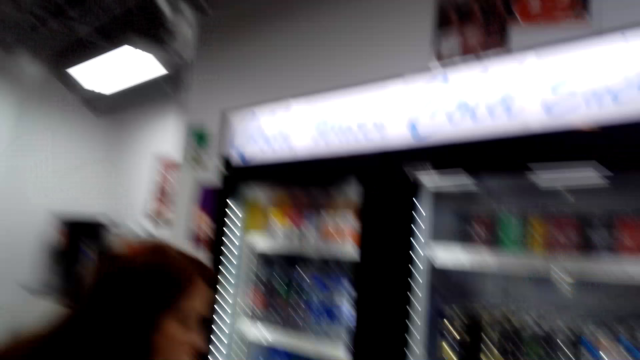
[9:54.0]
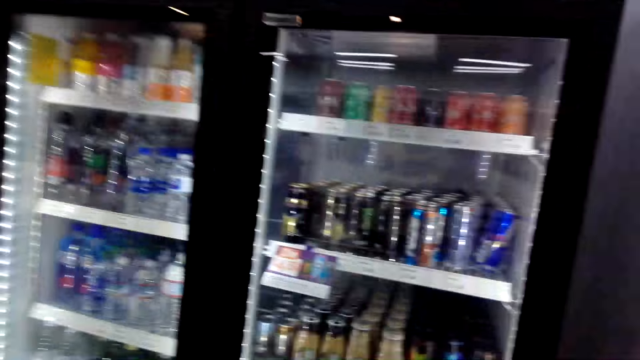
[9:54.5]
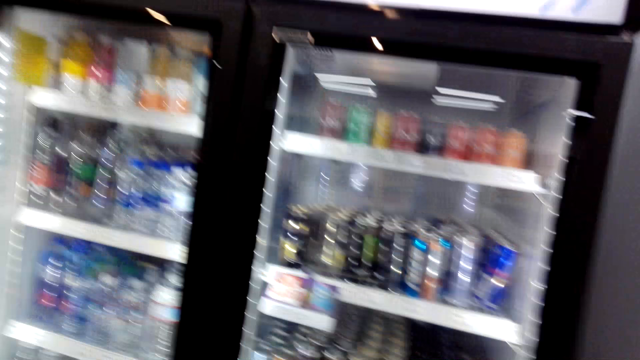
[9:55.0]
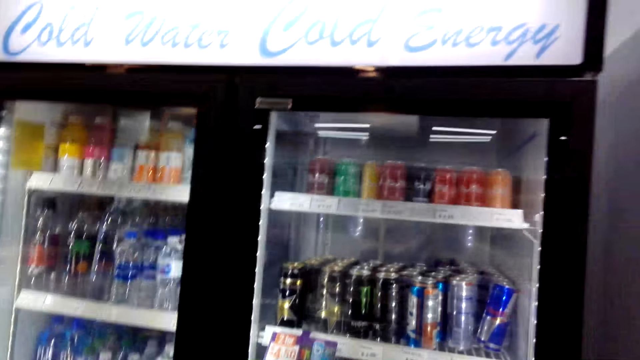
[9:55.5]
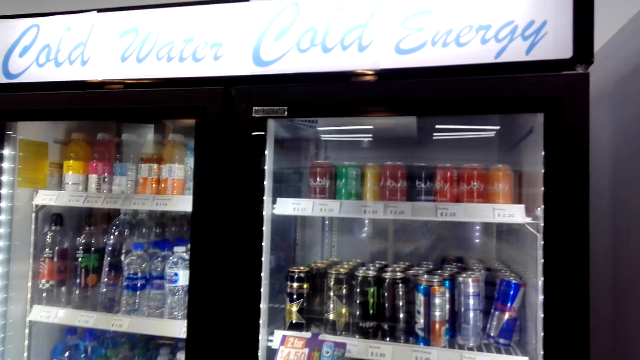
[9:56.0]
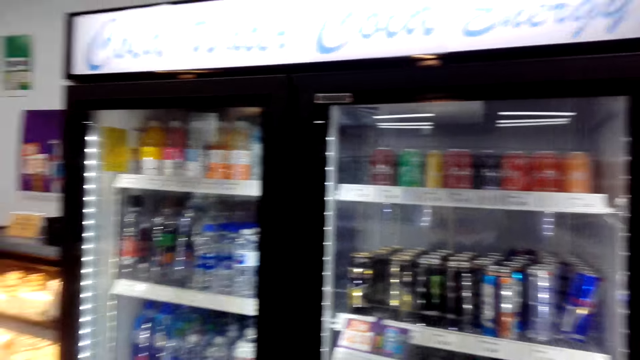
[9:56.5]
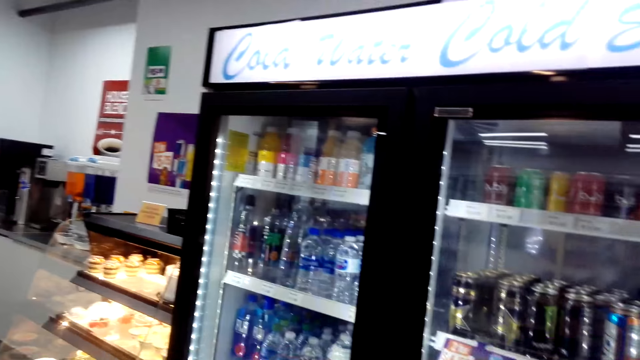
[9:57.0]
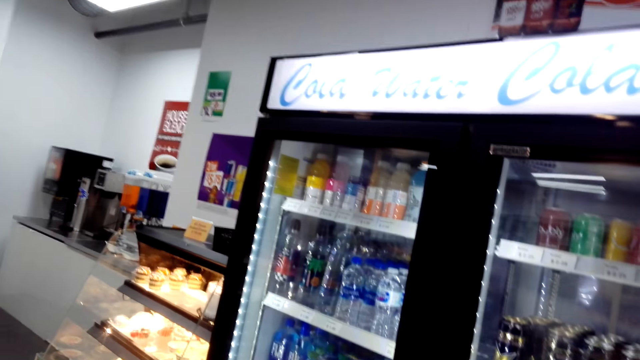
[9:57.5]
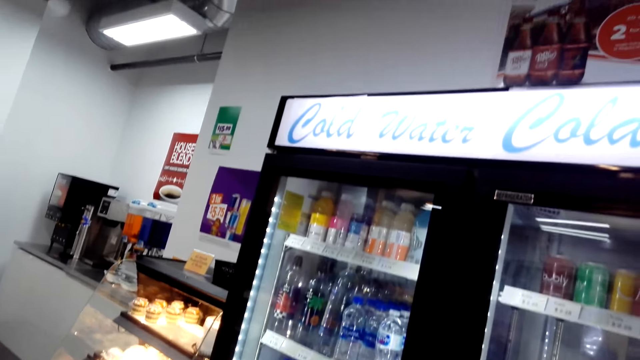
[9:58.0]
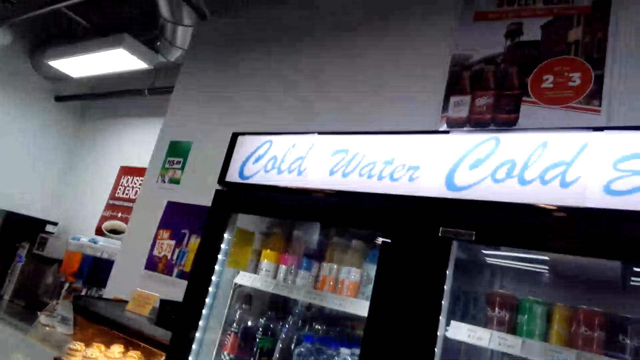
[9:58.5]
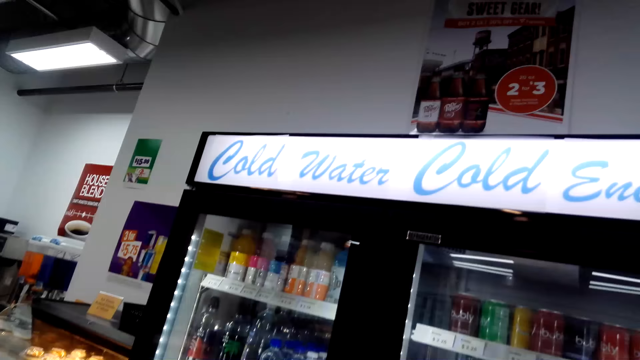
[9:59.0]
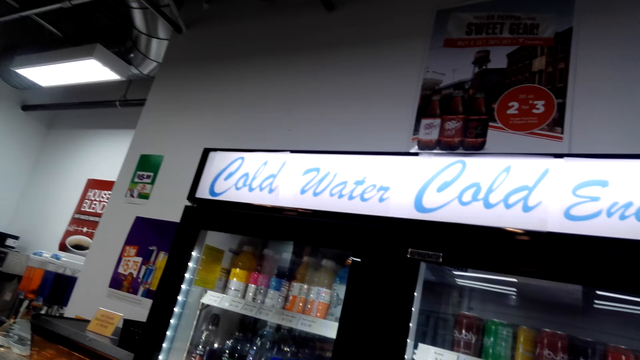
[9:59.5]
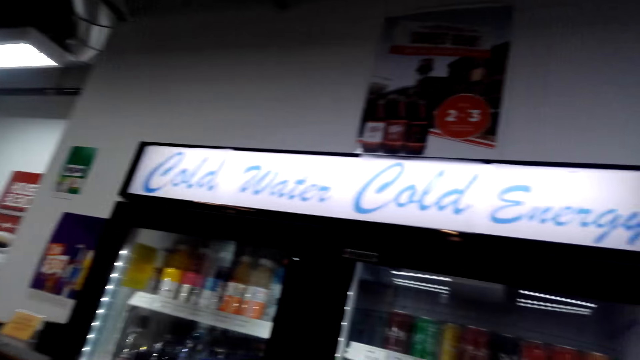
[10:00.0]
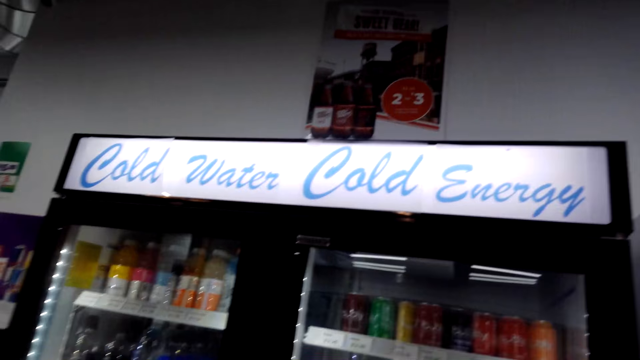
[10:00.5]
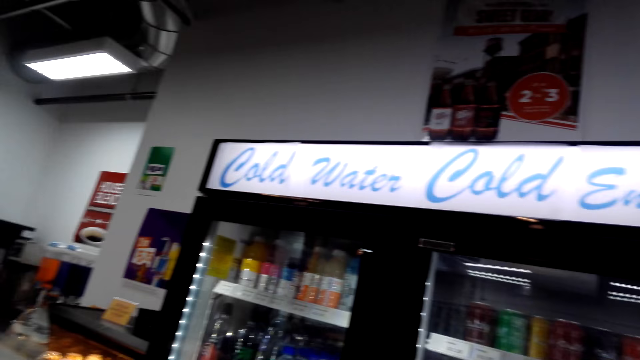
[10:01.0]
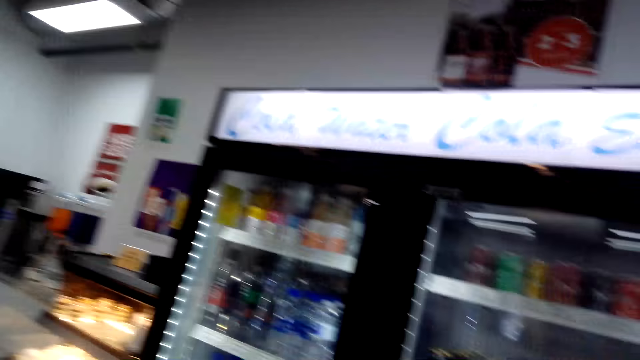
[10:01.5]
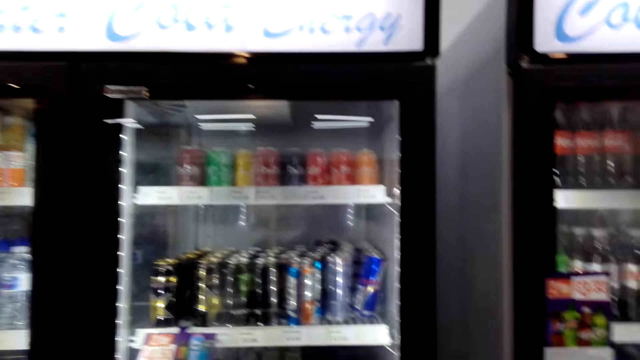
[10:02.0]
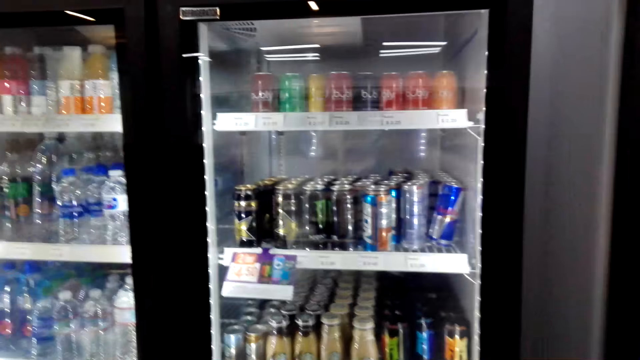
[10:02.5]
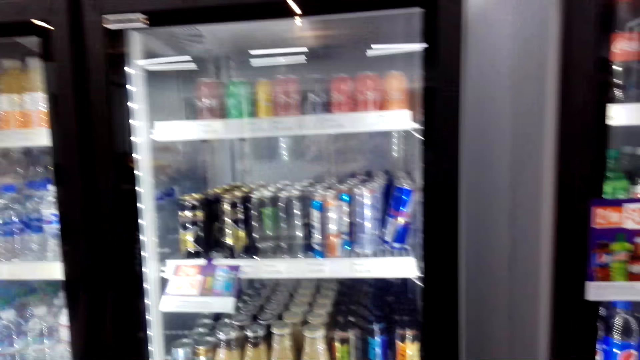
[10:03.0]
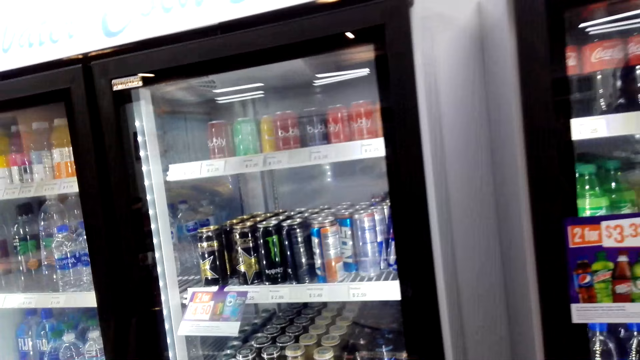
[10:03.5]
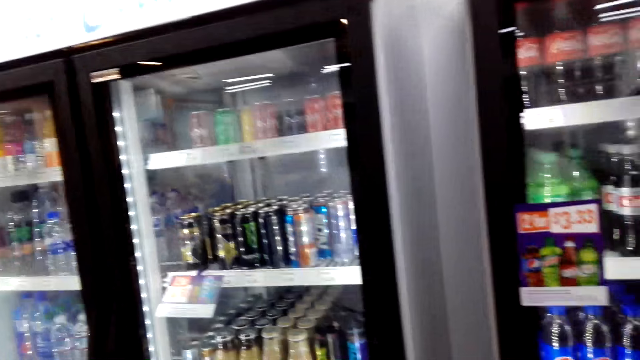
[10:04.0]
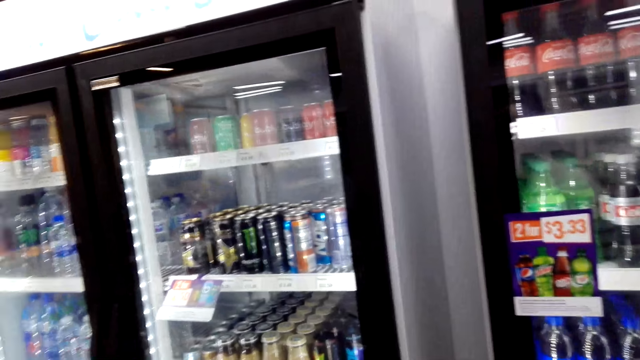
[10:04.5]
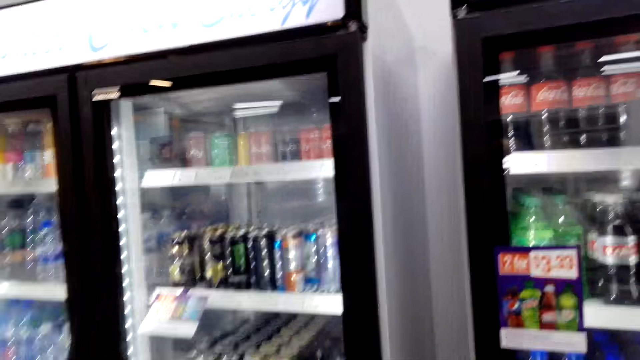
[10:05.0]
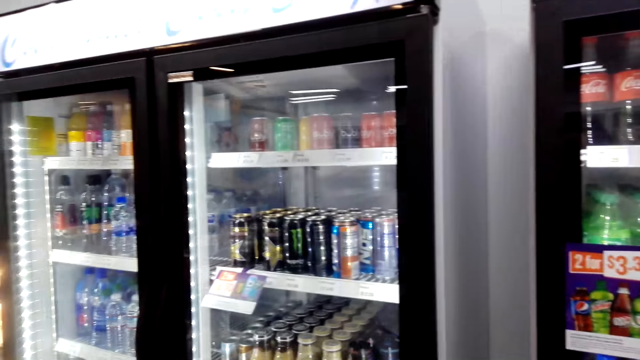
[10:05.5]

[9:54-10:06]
The camera wearer dialogues with the woman. They look through the fridge door. The woman looks through the fridge door. The camera wearer looks at the drinks.

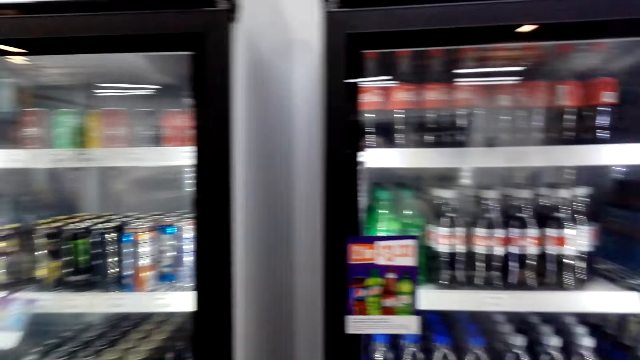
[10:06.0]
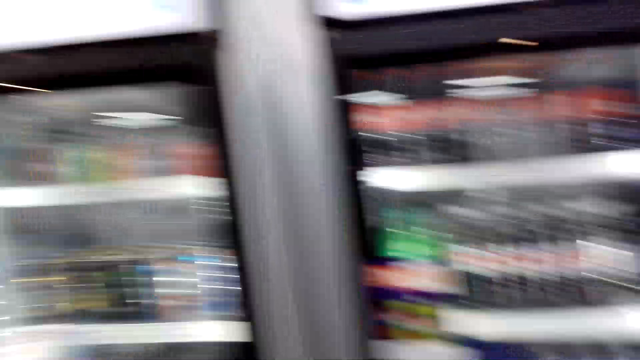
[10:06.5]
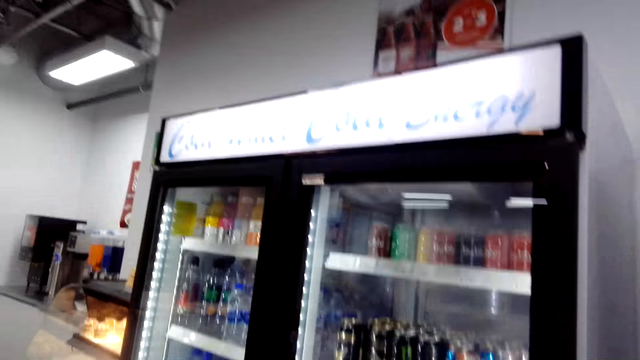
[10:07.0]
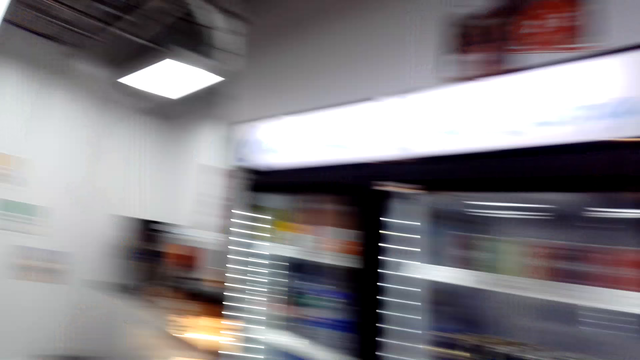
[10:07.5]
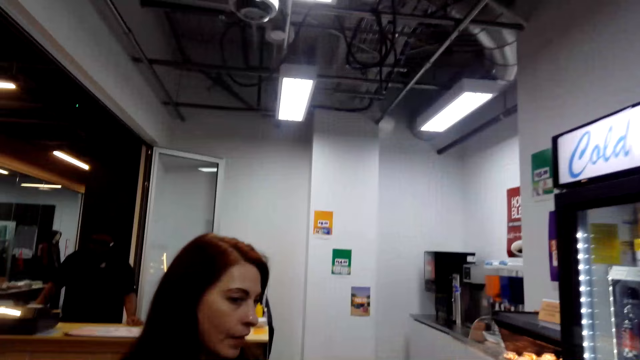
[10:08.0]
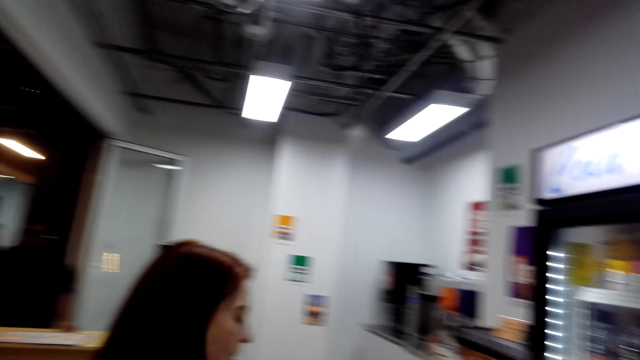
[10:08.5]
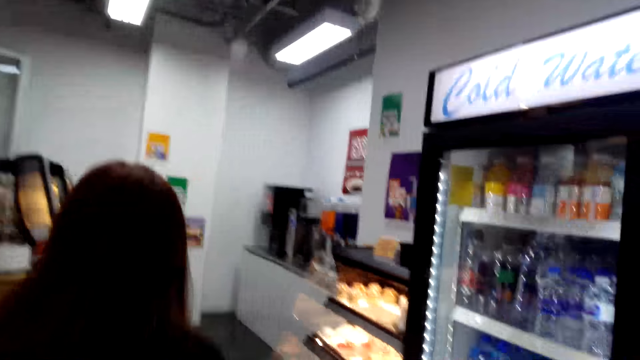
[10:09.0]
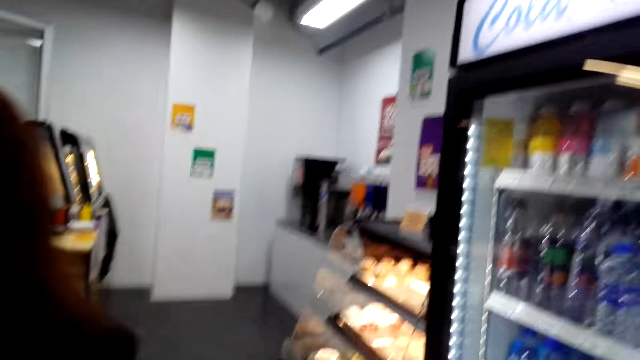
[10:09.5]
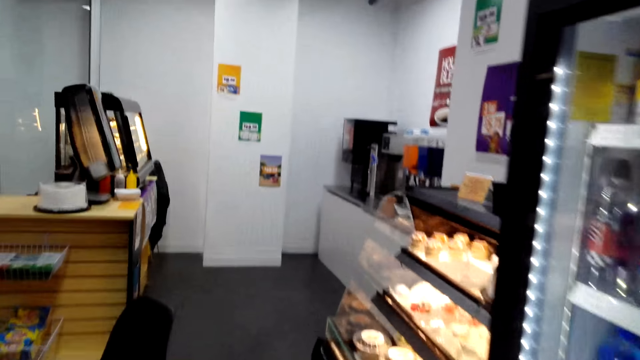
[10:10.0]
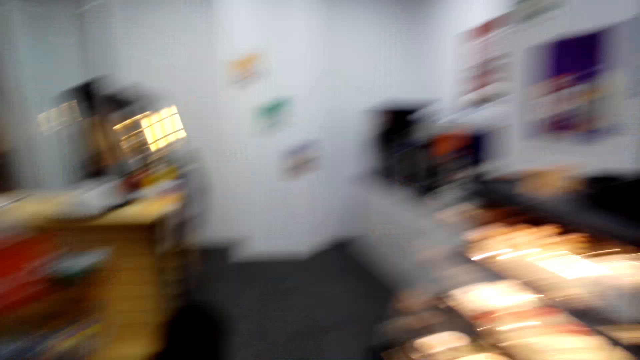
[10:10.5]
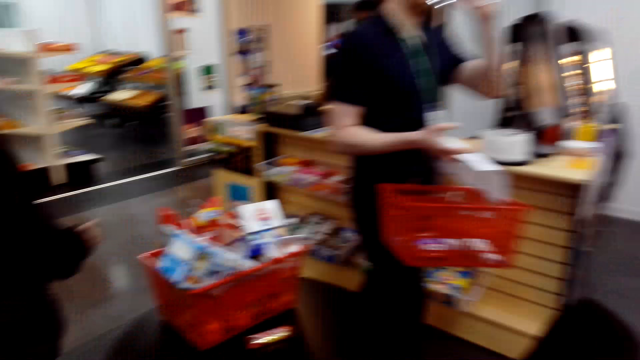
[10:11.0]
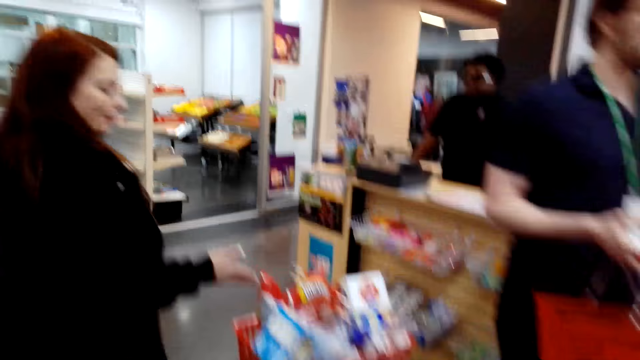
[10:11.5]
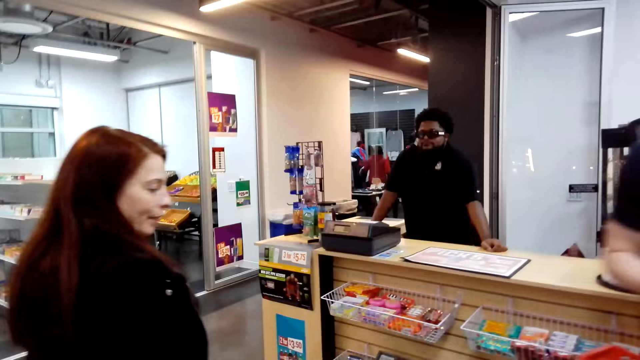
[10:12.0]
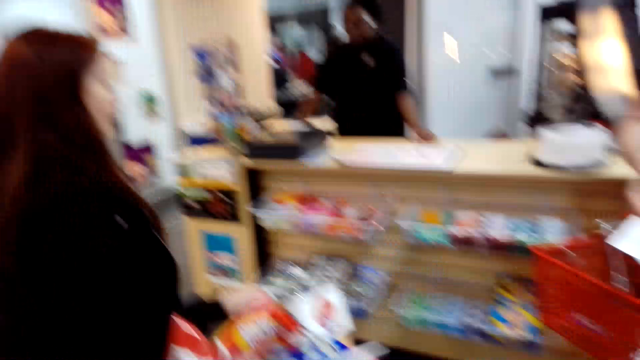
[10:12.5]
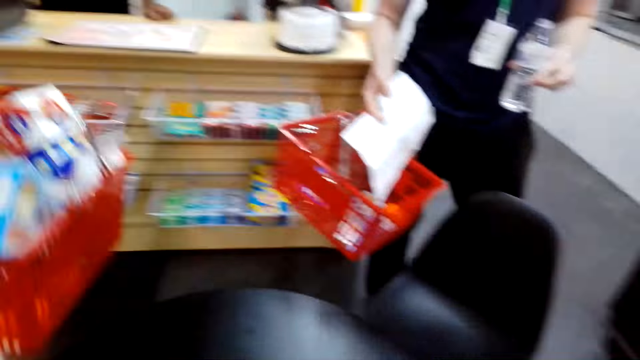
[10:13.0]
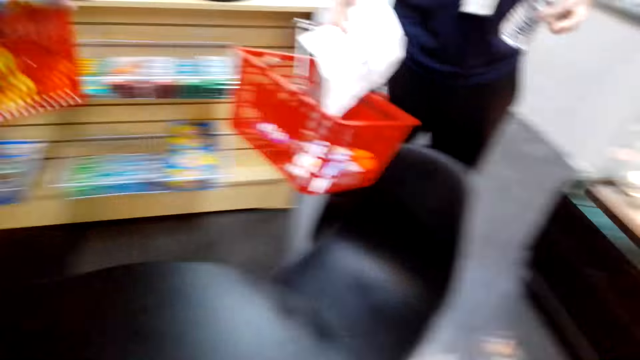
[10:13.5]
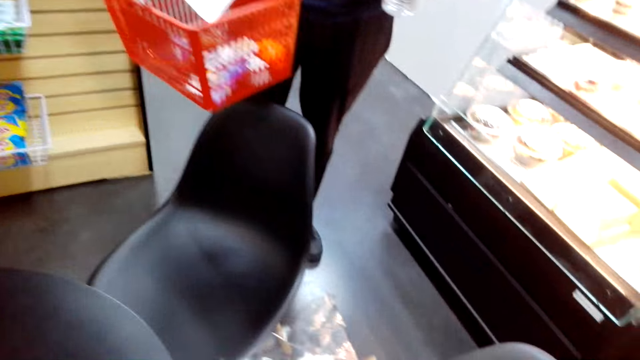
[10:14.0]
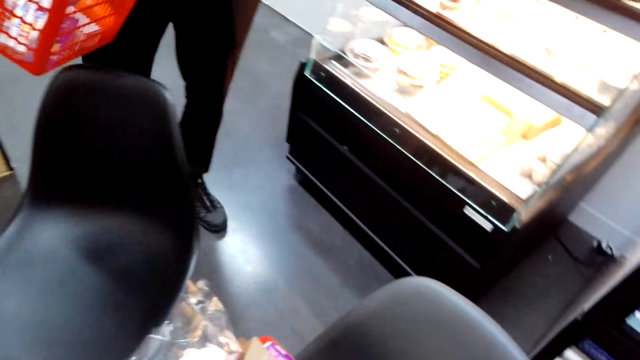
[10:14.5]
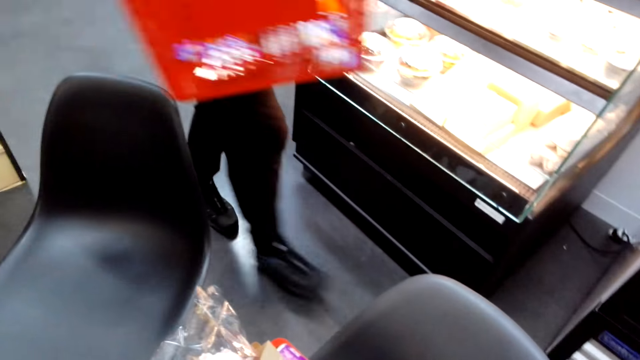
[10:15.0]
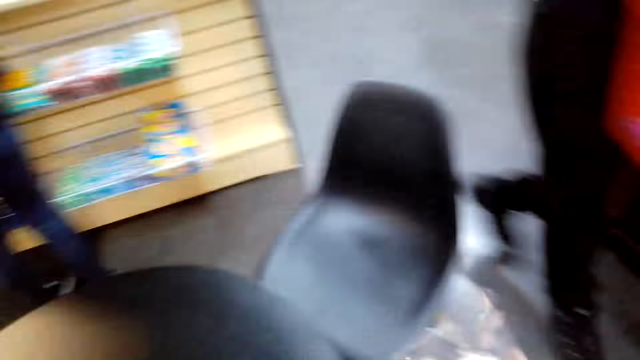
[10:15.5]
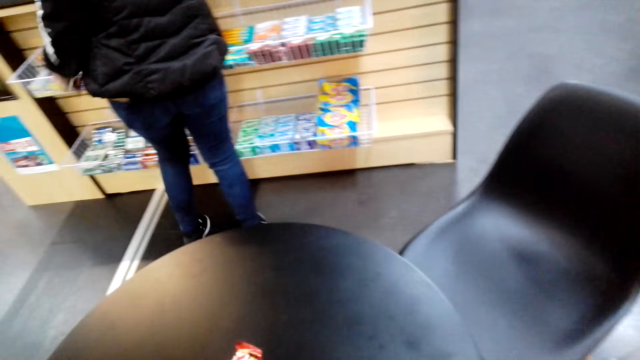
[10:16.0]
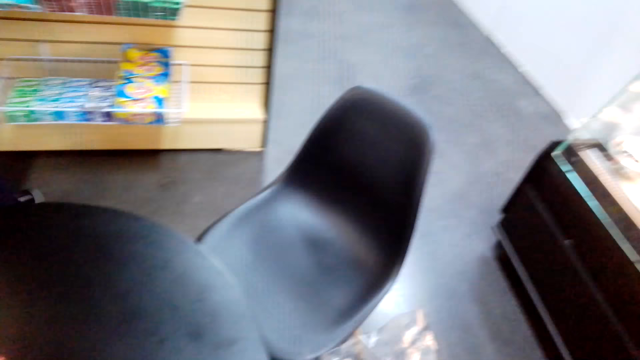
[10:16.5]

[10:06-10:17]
The woman walks to the counter with a shopping basket. The camera wearer dialogues with the woman. A person holds the sachet. The woman holds the bottle of water. A man holds the shopping basket. The camera wearer dialogues with the woman.
